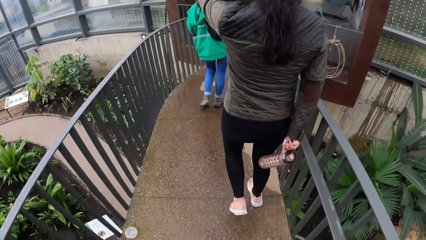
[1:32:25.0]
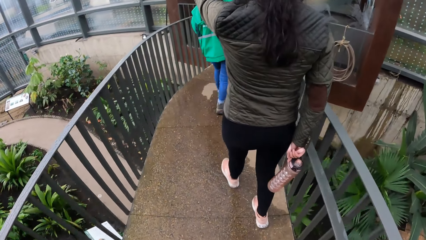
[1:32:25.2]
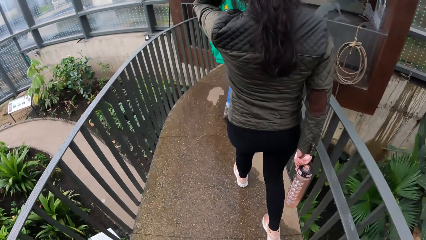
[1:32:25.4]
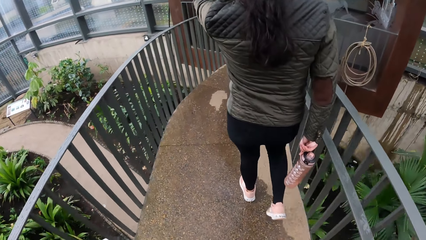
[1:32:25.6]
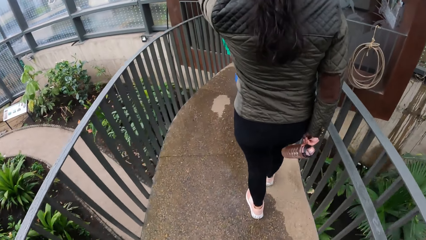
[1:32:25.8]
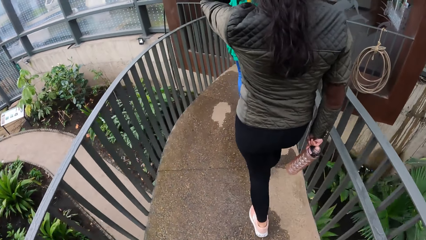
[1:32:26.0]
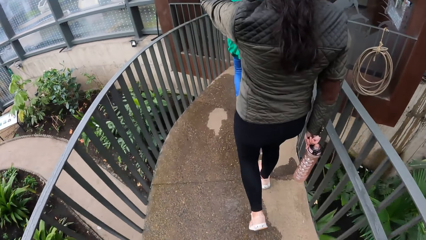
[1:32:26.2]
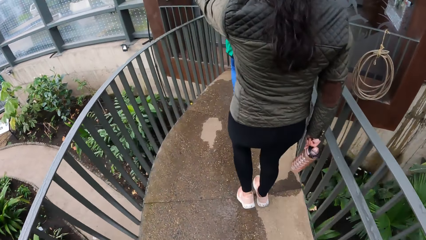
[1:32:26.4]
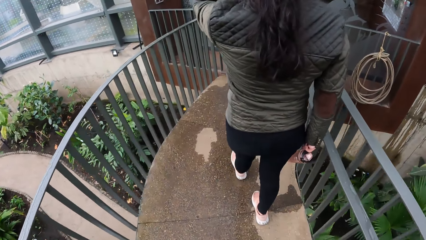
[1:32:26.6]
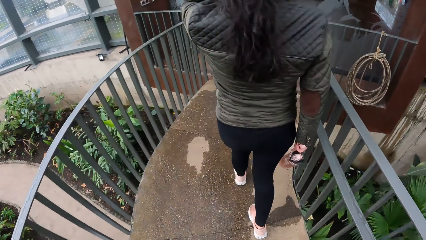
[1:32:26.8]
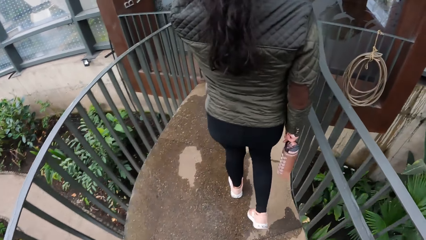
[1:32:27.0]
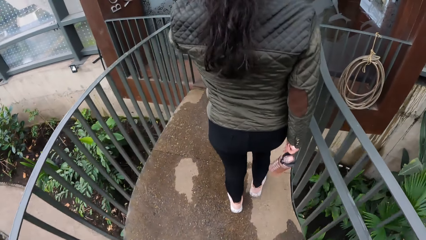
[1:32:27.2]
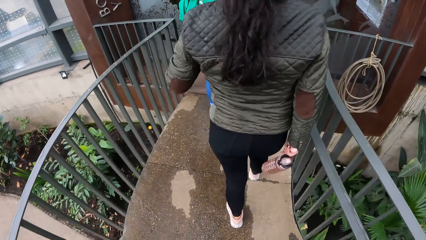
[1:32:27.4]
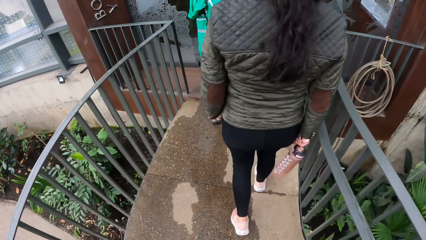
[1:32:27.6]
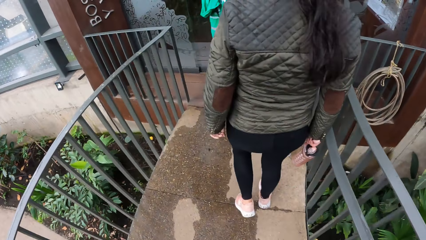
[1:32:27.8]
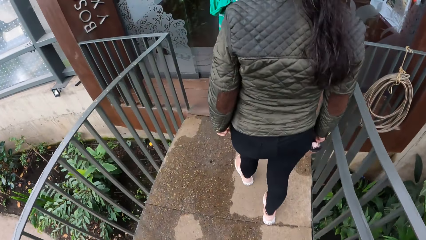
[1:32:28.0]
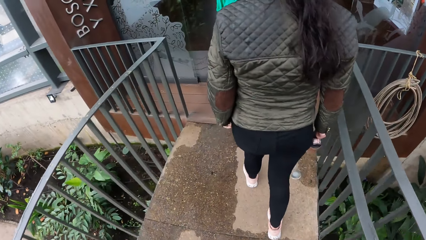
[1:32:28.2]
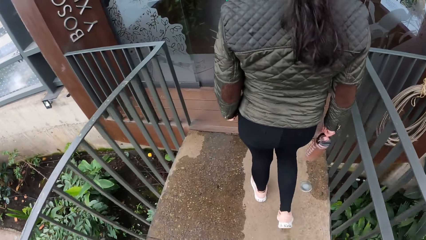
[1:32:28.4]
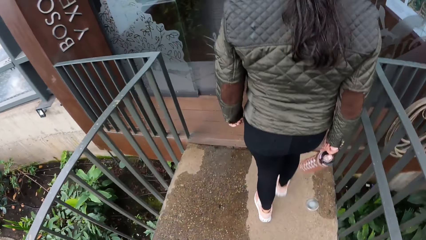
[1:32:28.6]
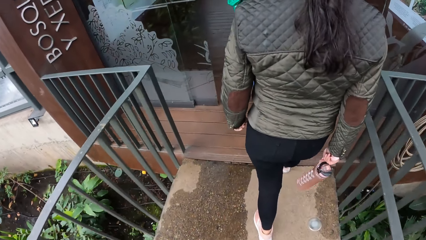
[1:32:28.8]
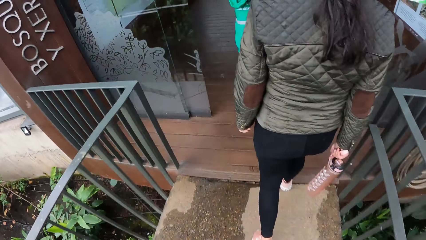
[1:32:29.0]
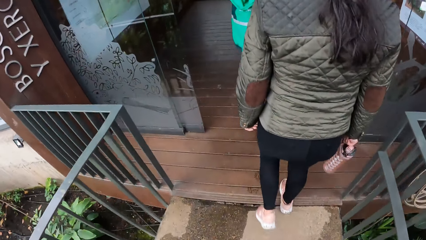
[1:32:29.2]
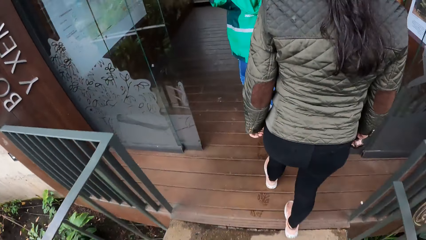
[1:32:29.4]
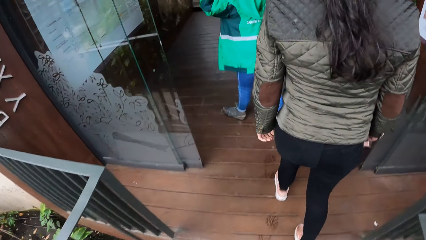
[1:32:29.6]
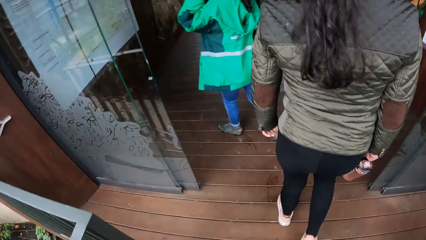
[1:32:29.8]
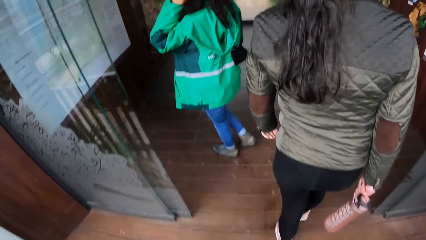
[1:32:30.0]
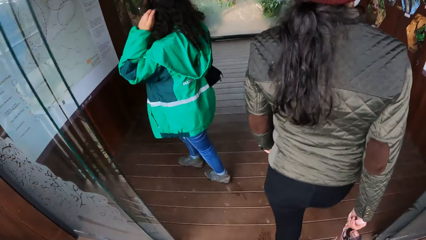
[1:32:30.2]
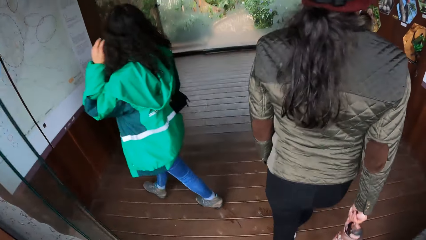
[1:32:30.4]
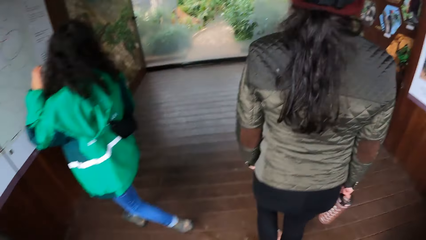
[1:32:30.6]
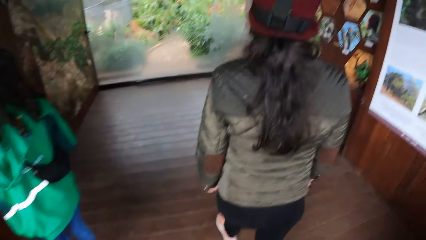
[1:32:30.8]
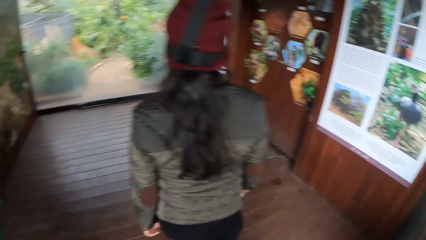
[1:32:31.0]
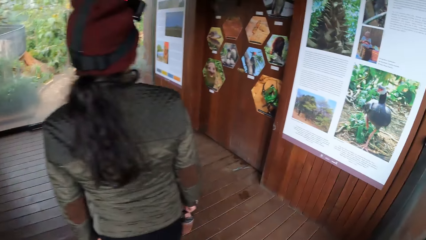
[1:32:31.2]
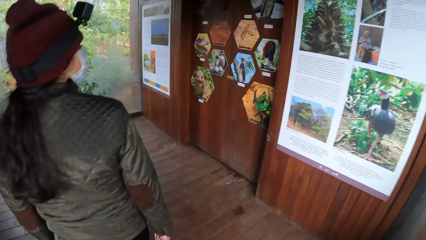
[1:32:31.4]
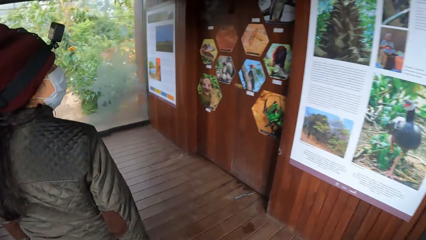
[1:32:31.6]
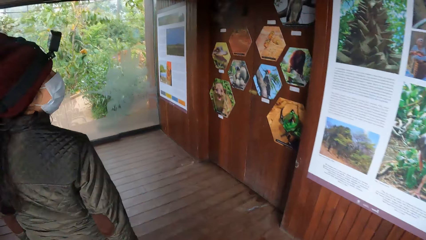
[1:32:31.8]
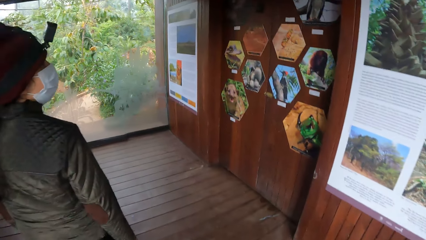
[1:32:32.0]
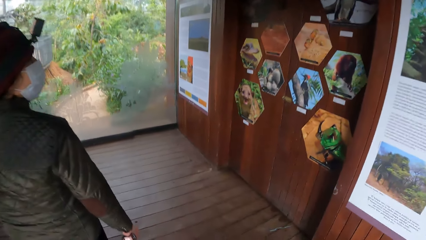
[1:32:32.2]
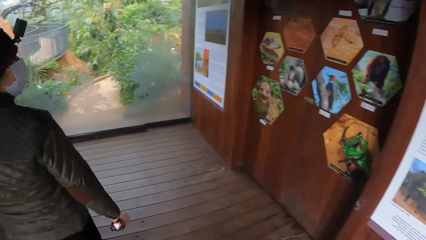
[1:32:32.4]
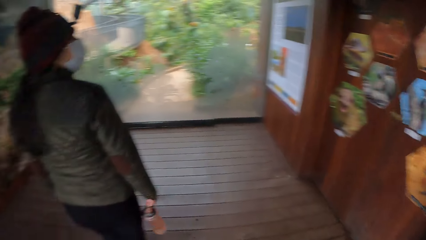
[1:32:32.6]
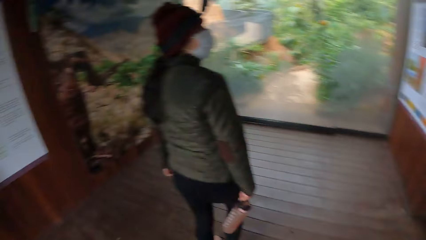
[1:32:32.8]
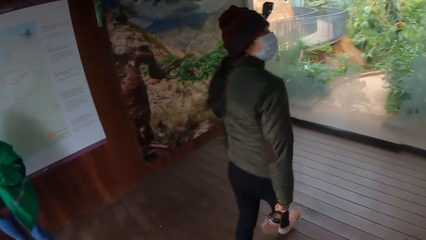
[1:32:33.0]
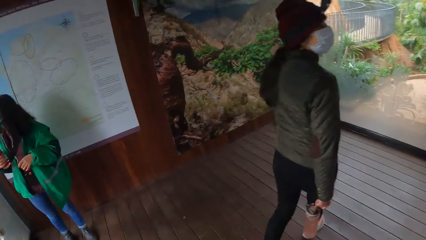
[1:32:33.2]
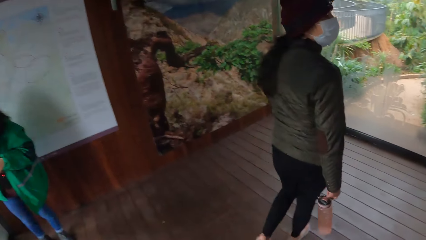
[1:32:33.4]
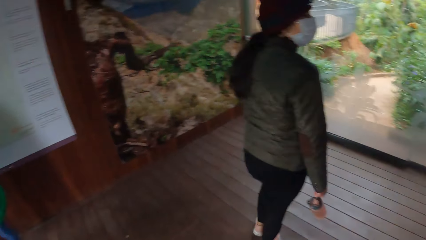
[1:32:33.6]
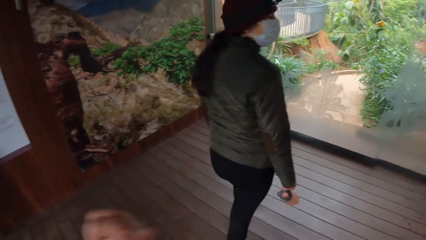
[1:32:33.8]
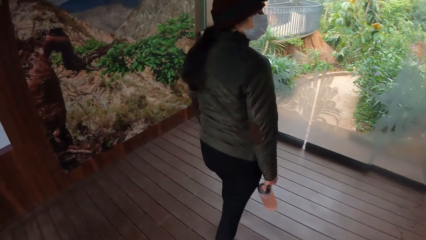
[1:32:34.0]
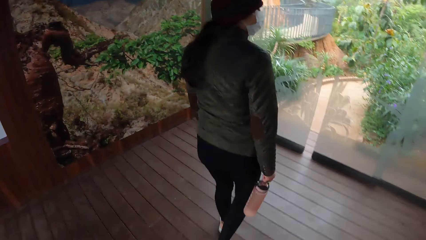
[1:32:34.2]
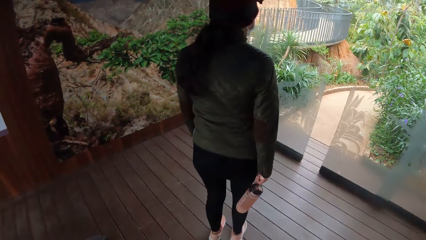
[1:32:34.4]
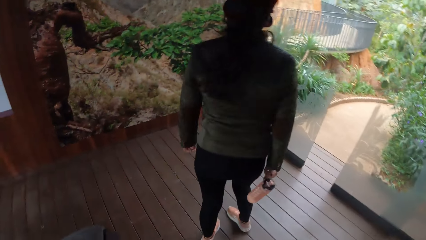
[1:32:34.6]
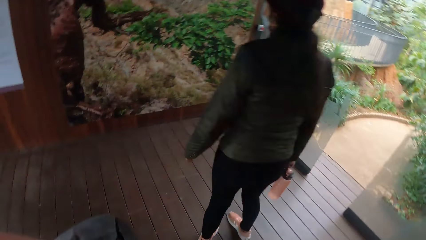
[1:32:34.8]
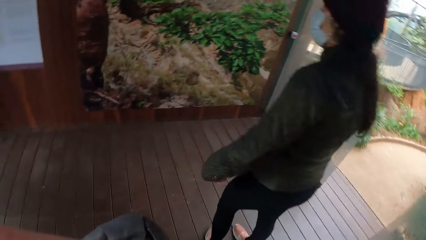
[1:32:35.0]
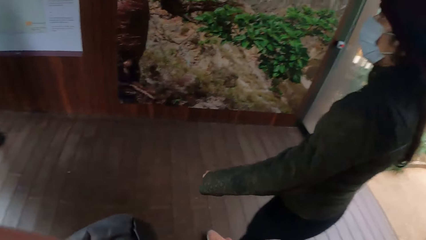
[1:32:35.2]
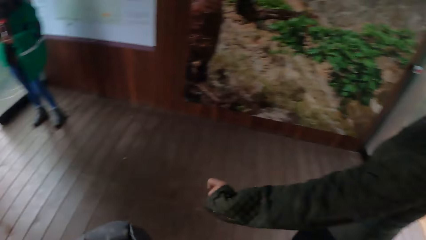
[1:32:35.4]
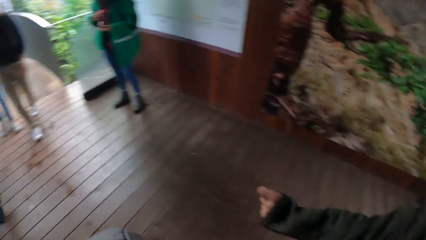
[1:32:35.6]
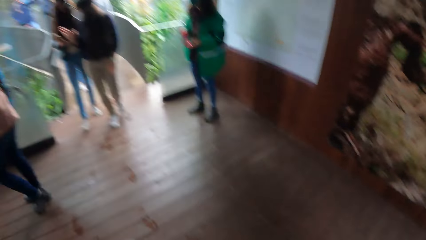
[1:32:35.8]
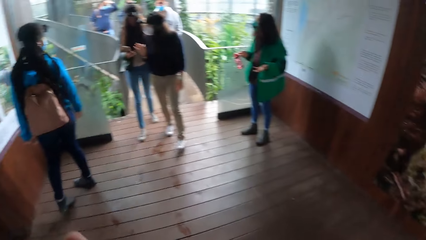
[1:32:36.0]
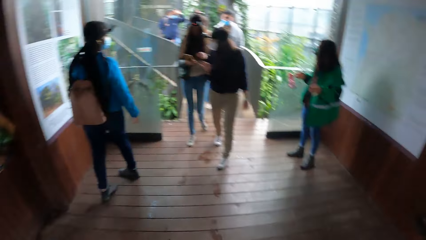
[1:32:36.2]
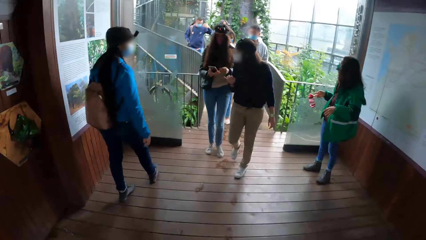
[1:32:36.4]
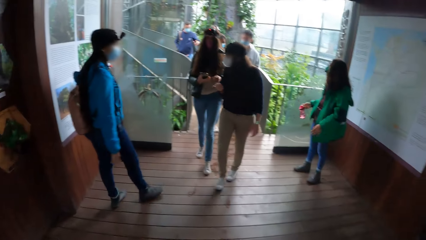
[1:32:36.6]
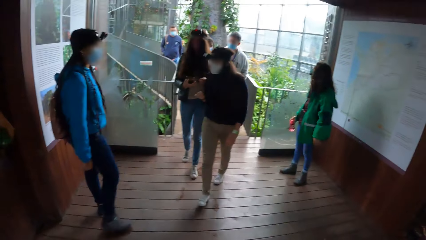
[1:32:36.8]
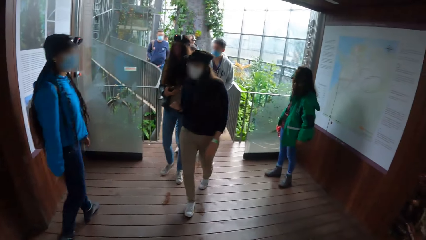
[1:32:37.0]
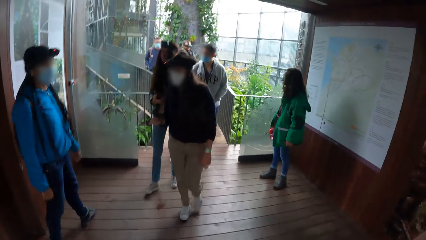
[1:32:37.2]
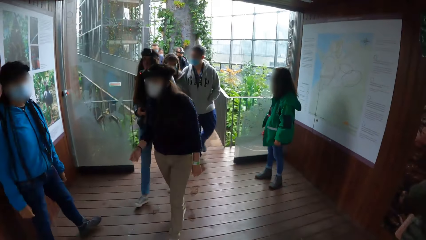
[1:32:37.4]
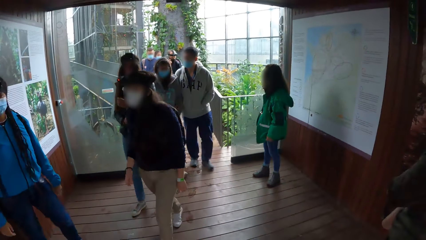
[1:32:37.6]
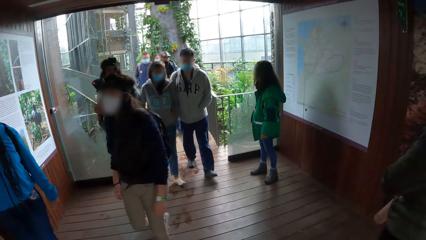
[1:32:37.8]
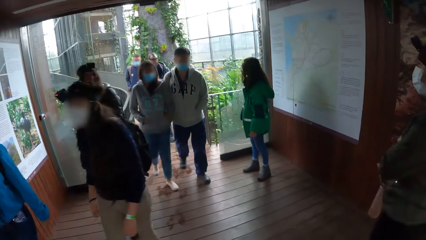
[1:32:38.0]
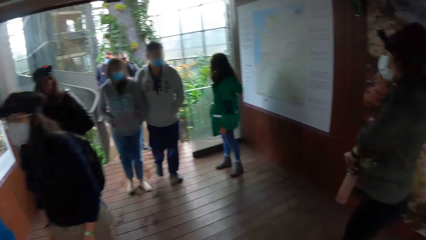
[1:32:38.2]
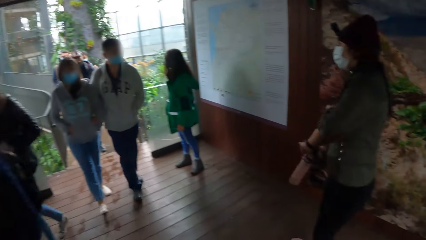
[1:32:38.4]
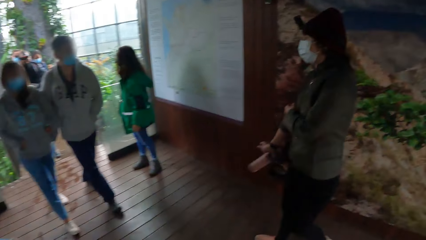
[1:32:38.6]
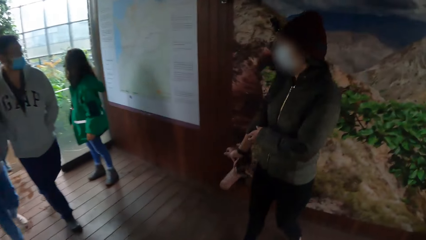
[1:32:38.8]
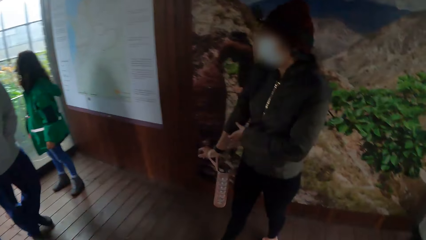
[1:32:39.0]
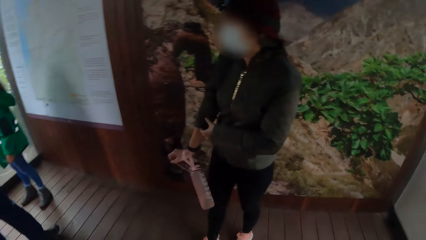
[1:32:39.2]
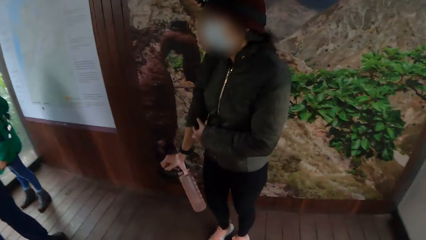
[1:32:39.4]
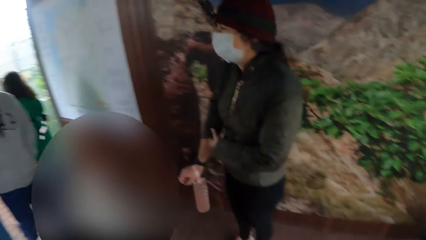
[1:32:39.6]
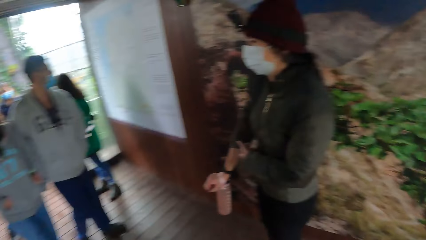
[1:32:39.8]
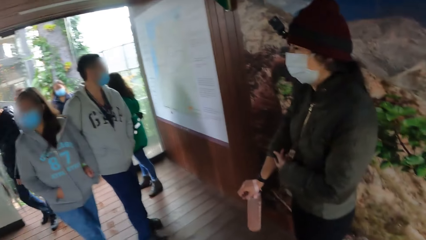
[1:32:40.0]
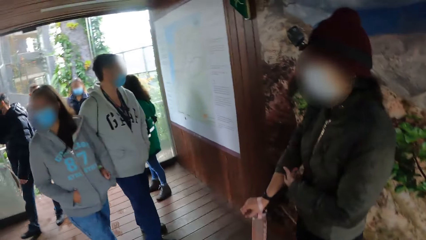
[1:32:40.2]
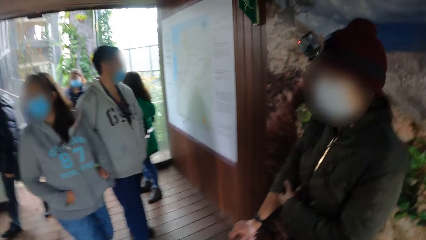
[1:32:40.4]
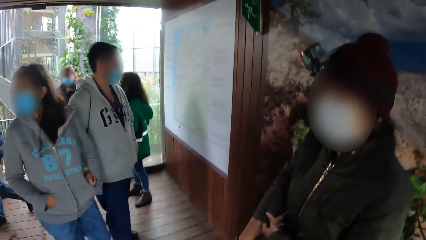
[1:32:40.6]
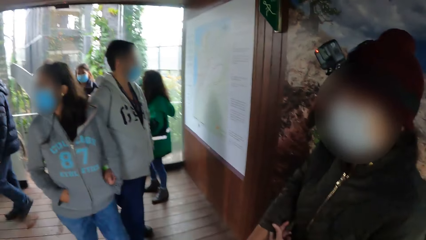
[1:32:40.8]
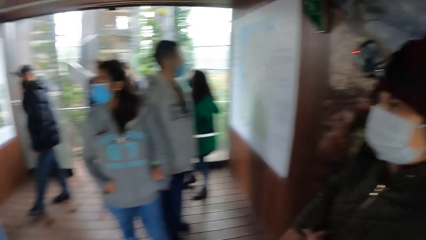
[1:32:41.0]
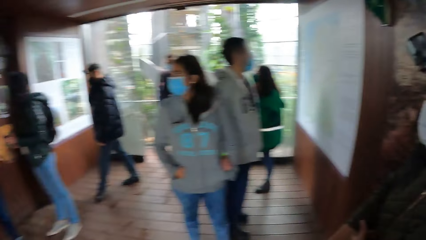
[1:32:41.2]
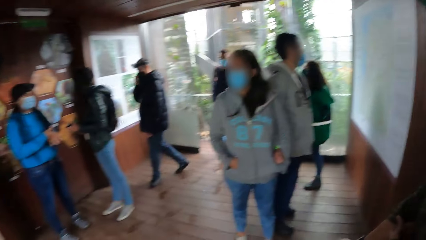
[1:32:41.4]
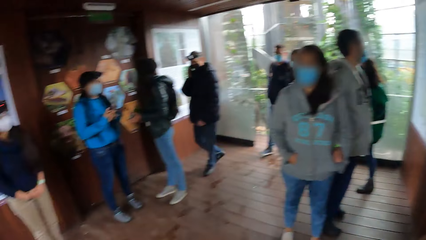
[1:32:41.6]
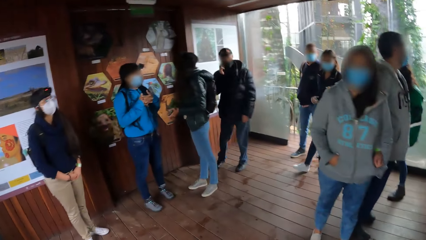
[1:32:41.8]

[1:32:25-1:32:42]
The camera wearer lowers a hand. A woman touches her hair with her left hand. A transparent auto door opens for the camera wearer and the group of people. Another woman operates a phone with both hands. A lady moves around. A man moves around. Another man moves around. Another man moves around. Another man moves around. Another man moves around. Another man moves around. Another woman adjusts a sweater sleeve with her left hand.
